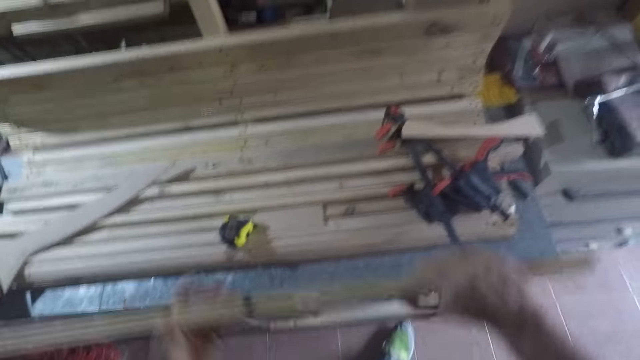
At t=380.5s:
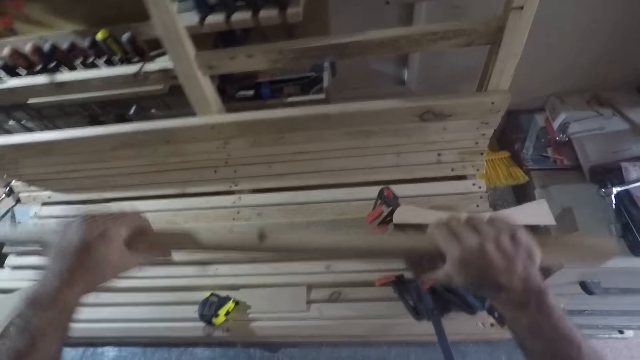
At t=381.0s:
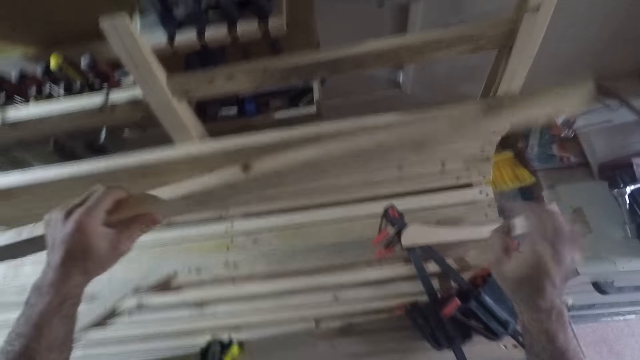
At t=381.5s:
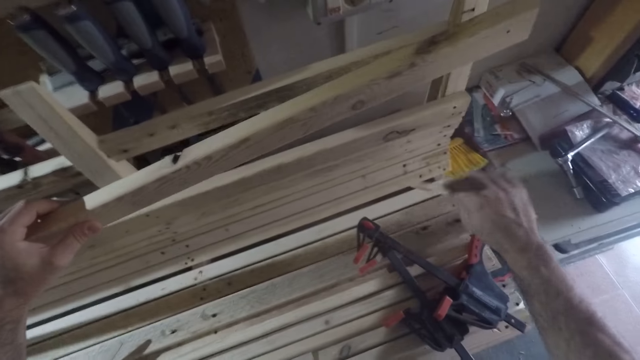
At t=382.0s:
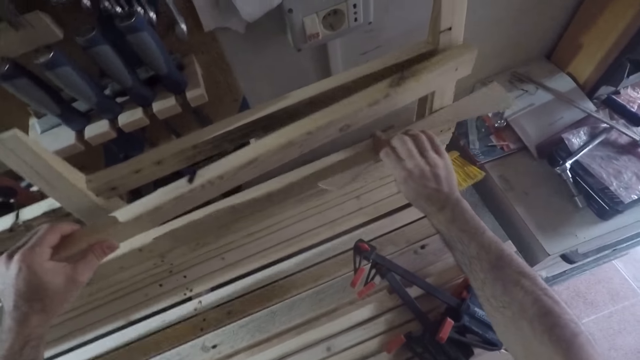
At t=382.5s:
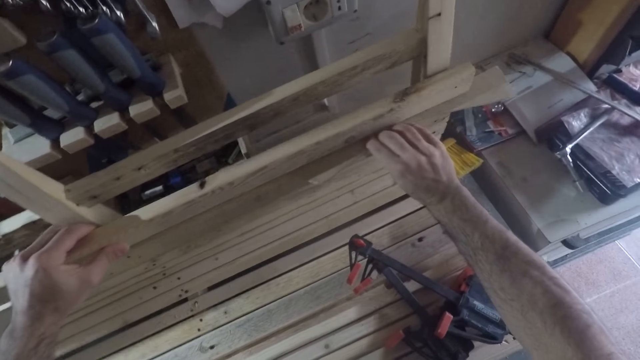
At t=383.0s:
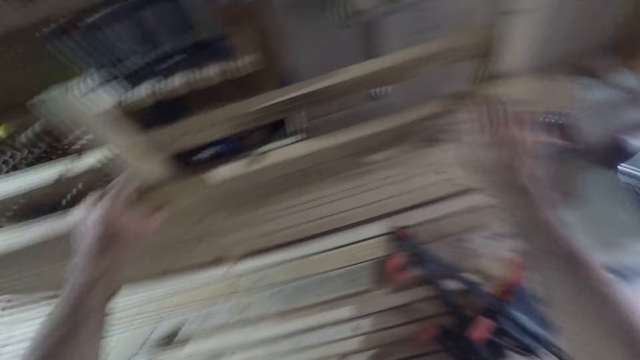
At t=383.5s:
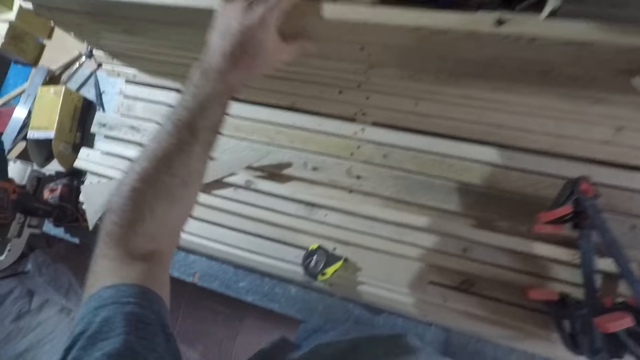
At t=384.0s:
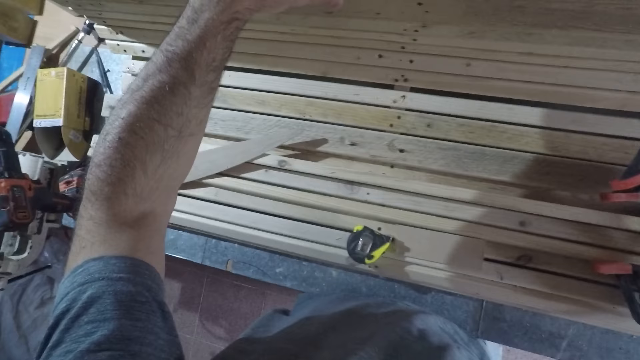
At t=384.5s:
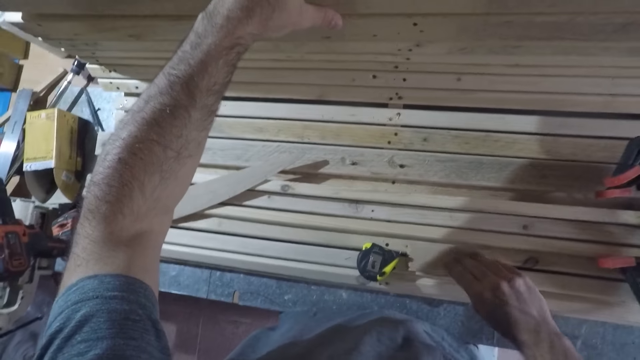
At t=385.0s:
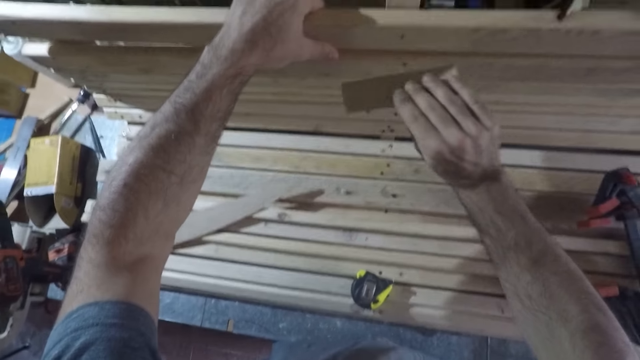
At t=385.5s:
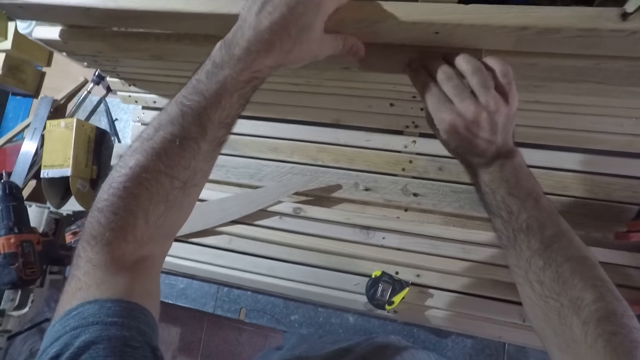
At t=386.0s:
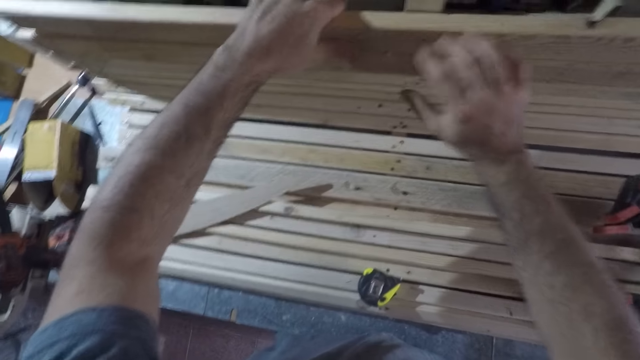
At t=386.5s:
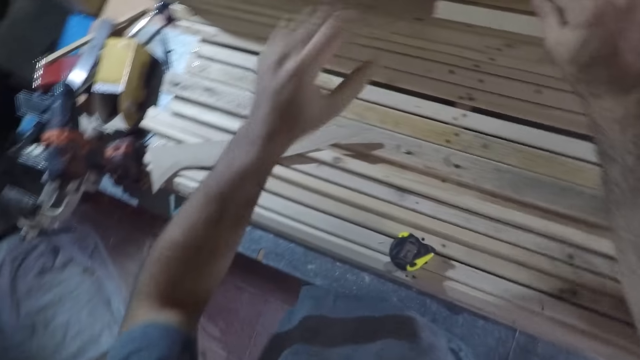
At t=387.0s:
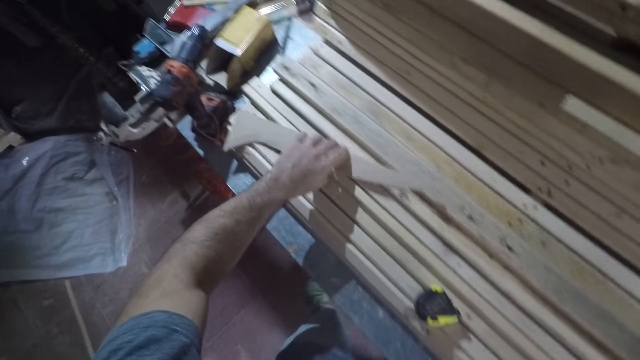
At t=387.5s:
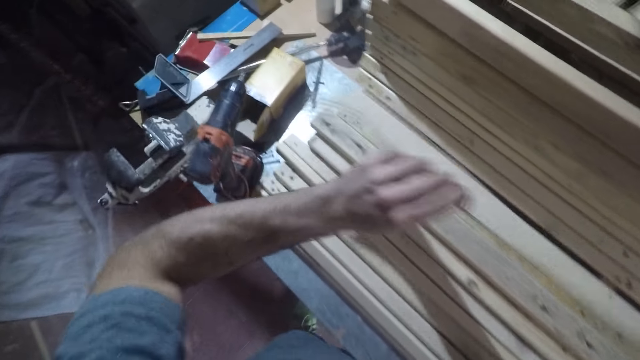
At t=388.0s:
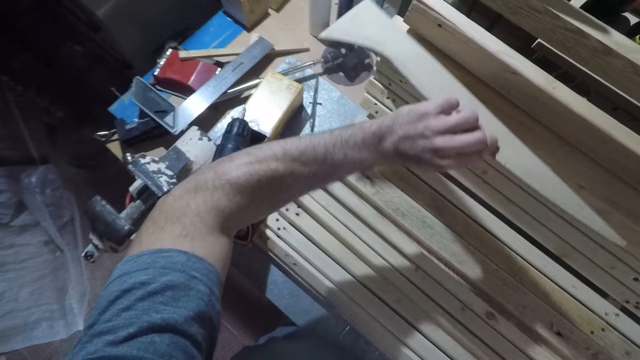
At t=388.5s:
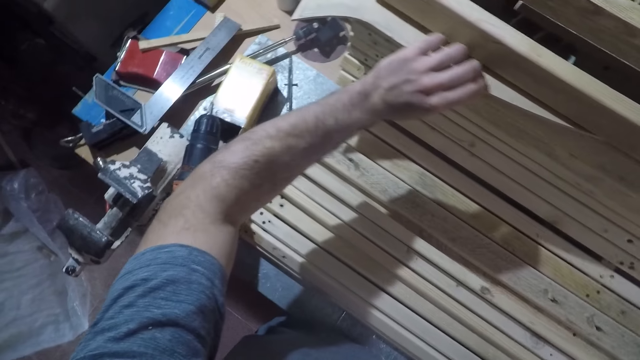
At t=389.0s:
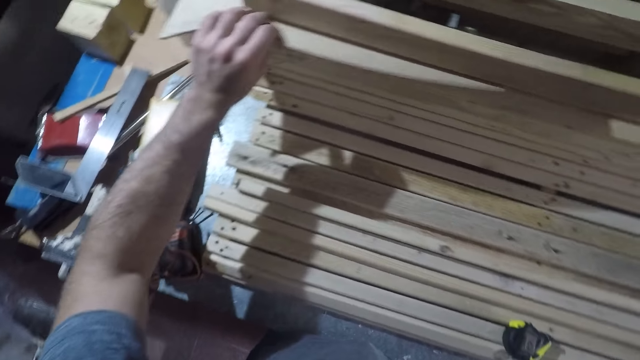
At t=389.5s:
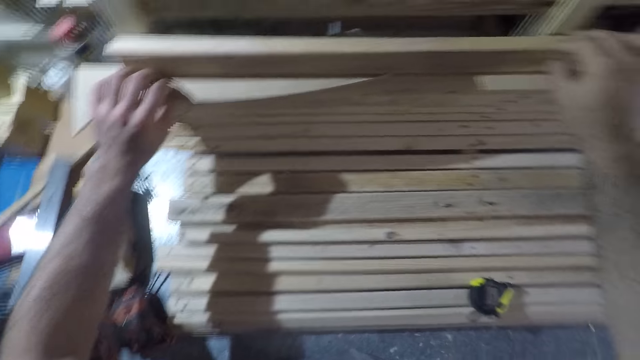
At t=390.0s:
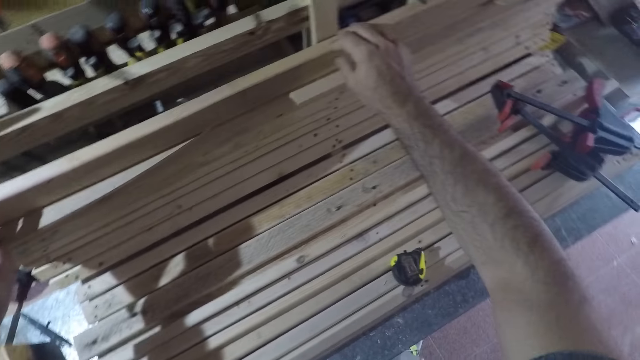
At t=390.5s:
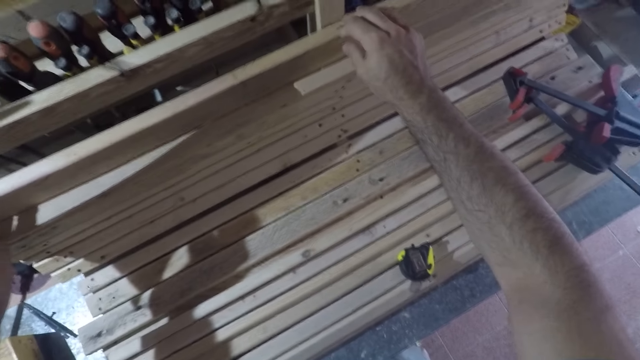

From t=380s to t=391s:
The camera wearer picks up a second piece of wood from the workbench with his right hand. He fixes the second piece of wood on another piece of wood. He places the first piece of wood on the second piece of wood. He picks up a third piece of wood from the workbench with his right hand. He fixes it under the first piece of wood. He holds firm the pieces of wood with his right hand and takes his left hand off the wood. He picks up a fourth piece of wood from the workbench with his left hand. He fixes it under the first piece of wood.

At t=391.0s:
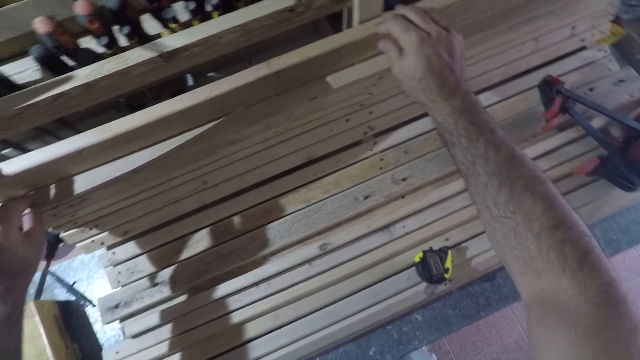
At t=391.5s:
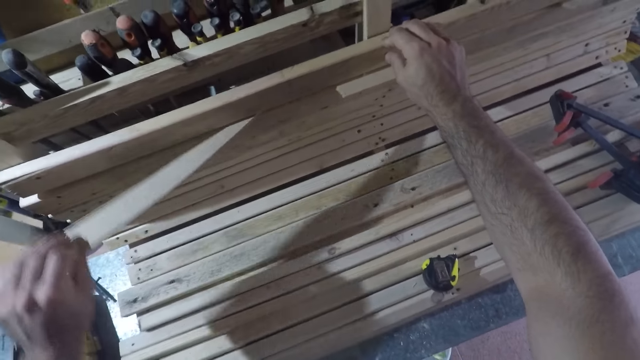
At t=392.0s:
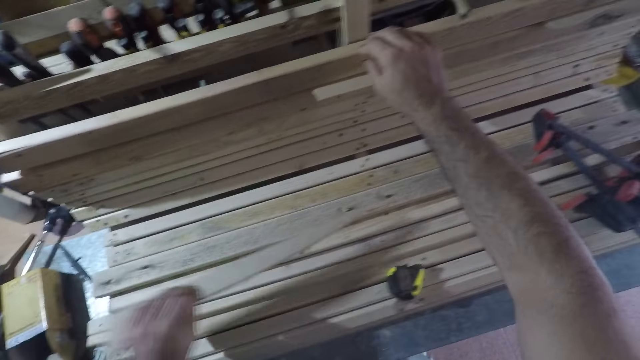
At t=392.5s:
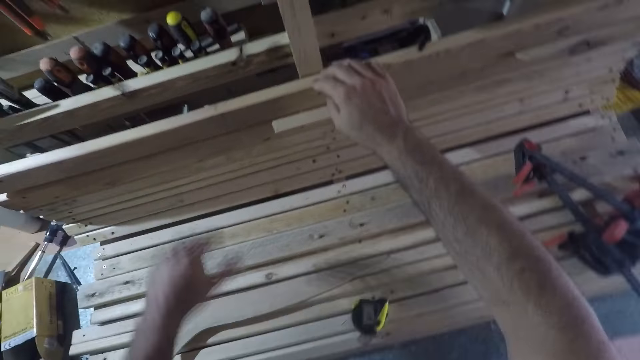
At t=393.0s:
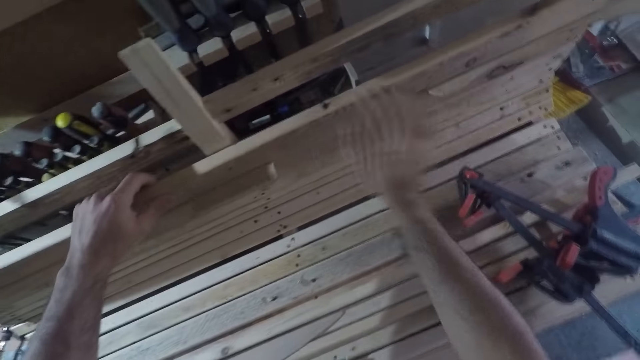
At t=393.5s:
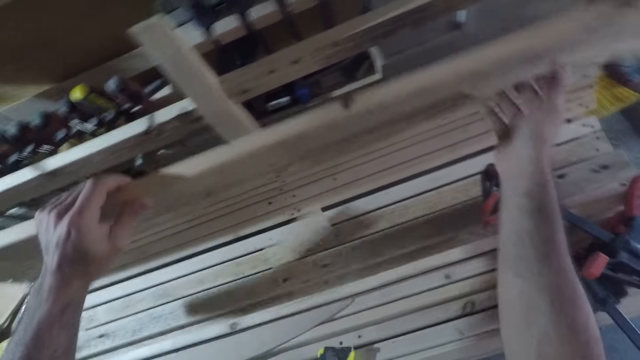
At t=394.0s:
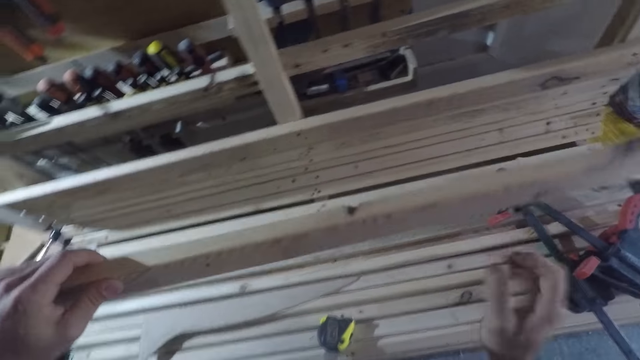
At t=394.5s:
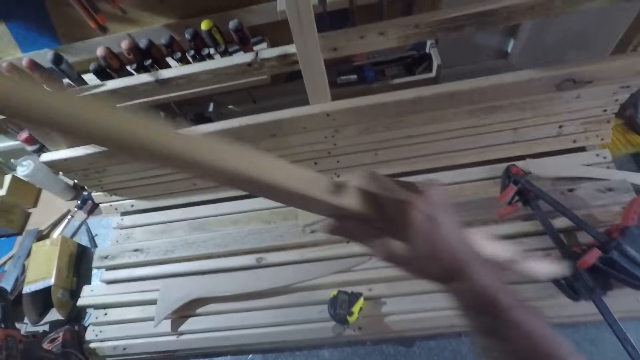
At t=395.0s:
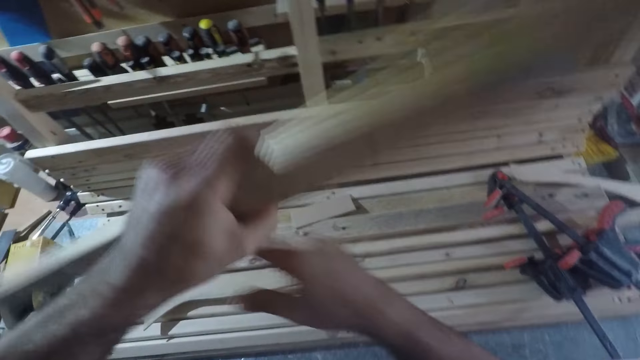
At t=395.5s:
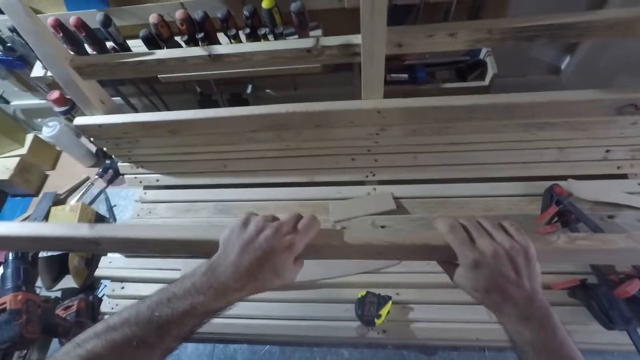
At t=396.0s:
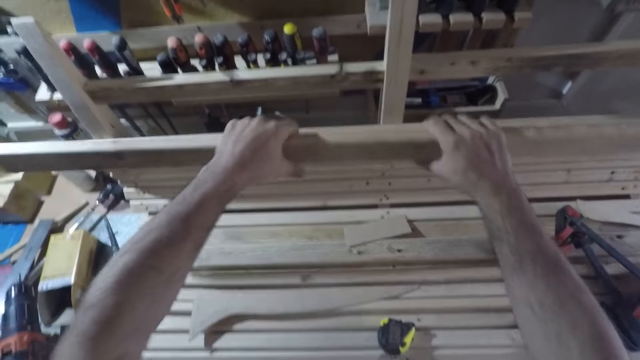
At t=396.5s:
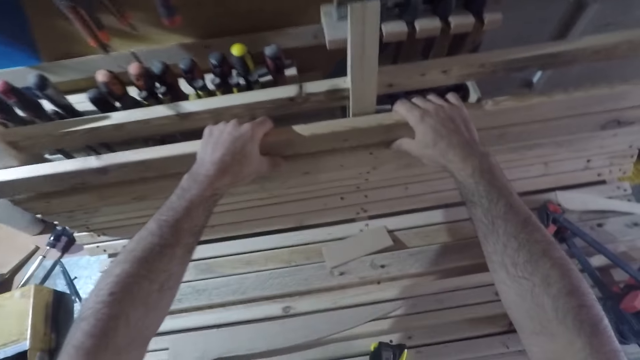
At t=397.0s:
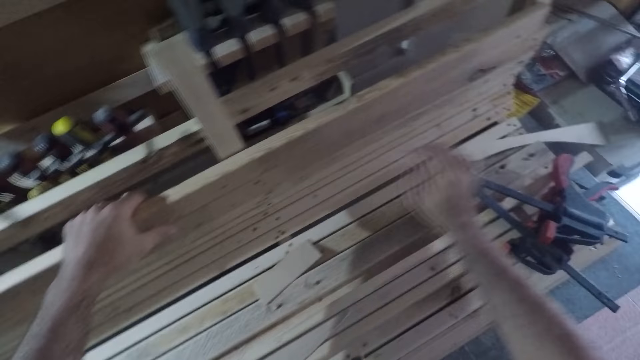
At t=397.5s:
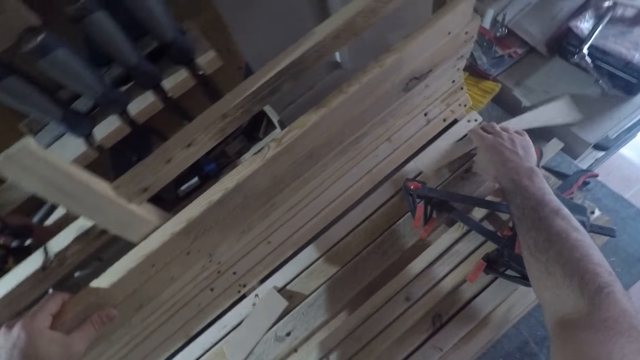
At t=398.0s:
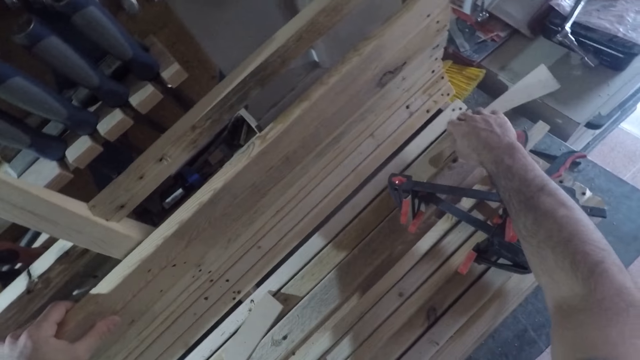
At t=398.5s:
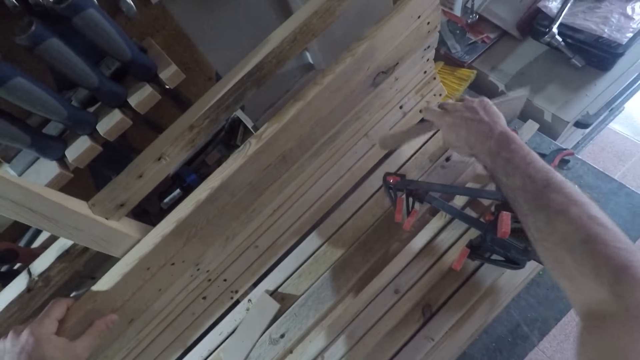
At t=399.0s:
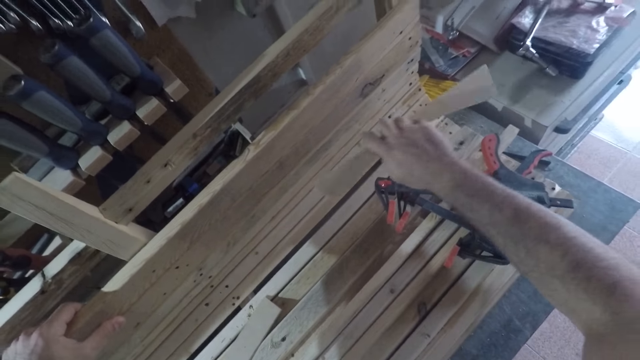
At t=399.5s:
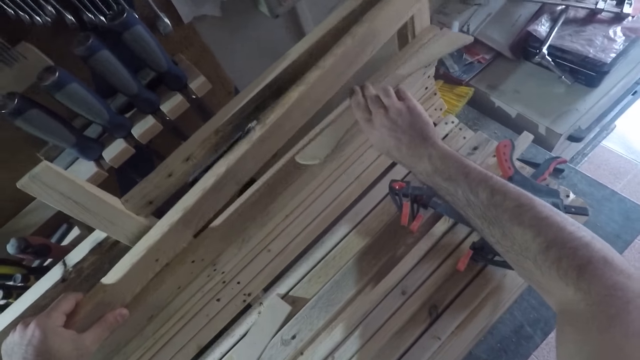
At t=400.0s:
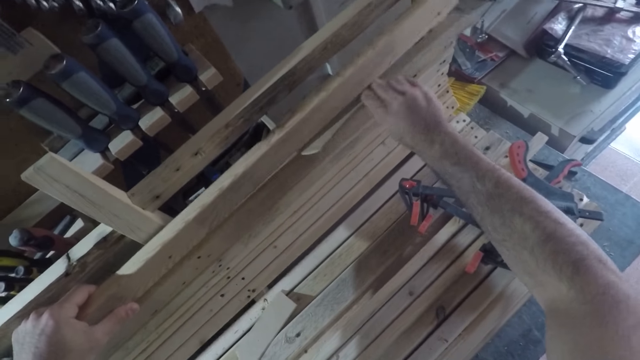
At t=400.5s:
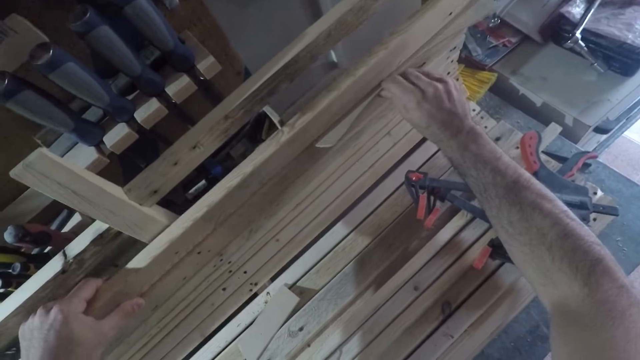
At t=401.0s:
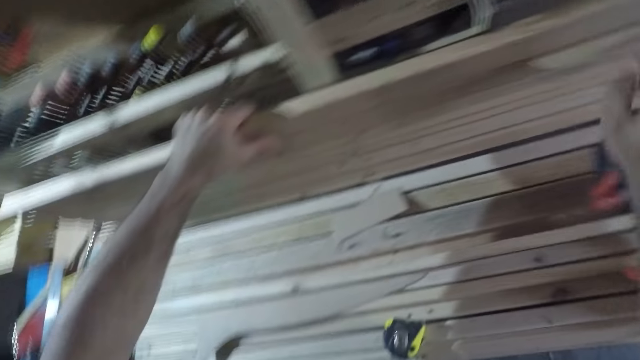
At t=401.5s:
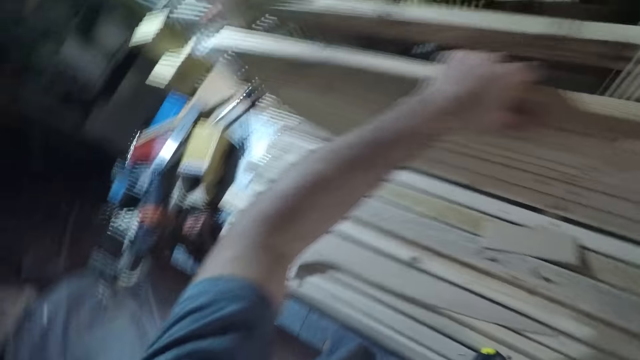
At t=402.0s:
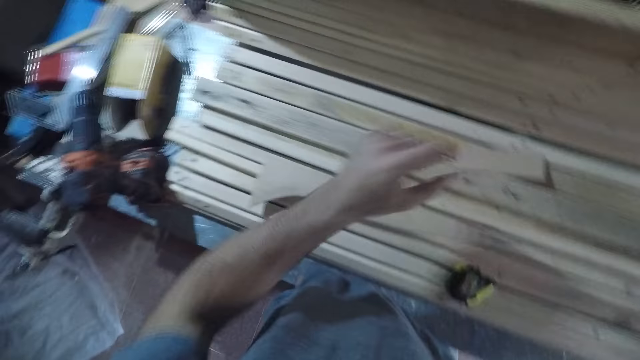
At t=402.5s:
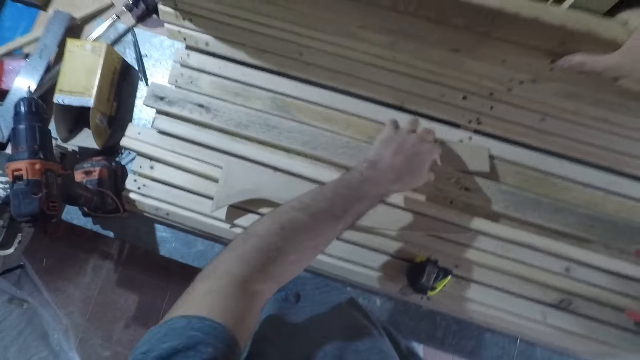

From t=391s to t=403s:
The camera wearer removes the fourth piece of wood with his left hand. He drops the fourth piece of wood on the workbench. He holds the first piece of wood with his left hand. He removes the second piece of wood with his right hand. He raises the first piece of wood with his left hand. He lifts the piece of wood with both hands. He places the first piece of wood on another piece of wood with both hands. He takes off his right hand from the piece of wood. He picks up the second piece of wood from the workbench with his right hand. He fixes it under the first piece of wood. He holds the first piece of wood with his right hand and takes his left hand off the first piece of wood.
